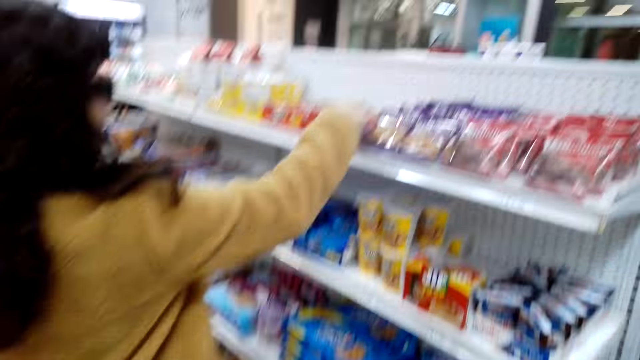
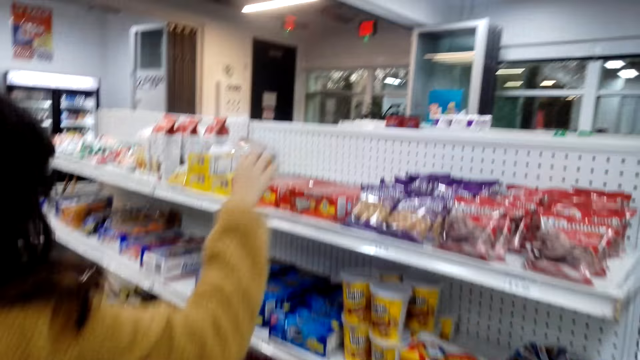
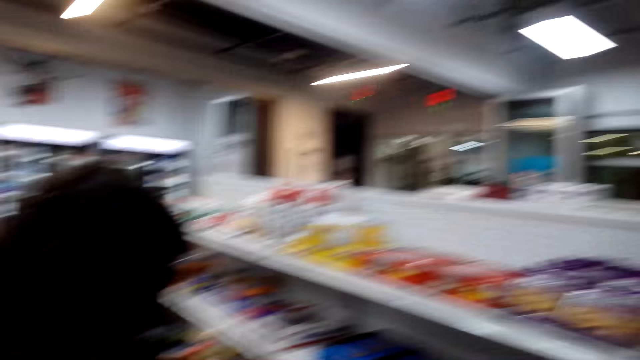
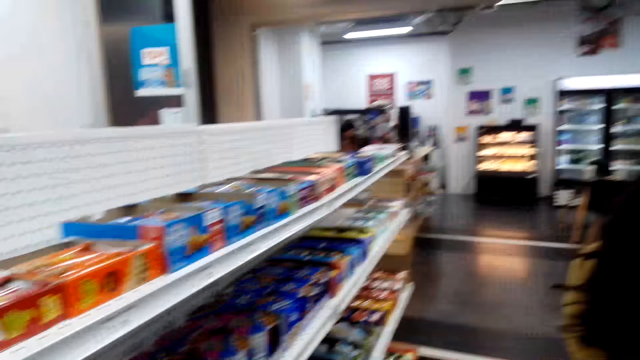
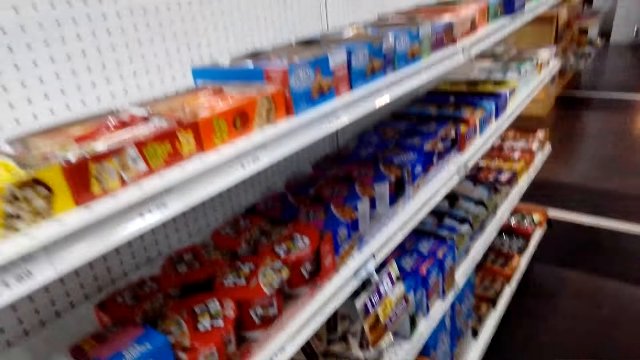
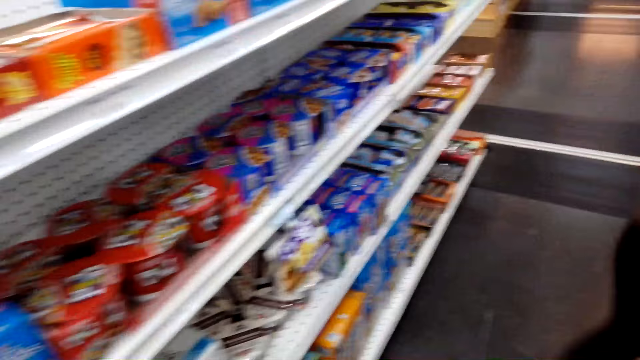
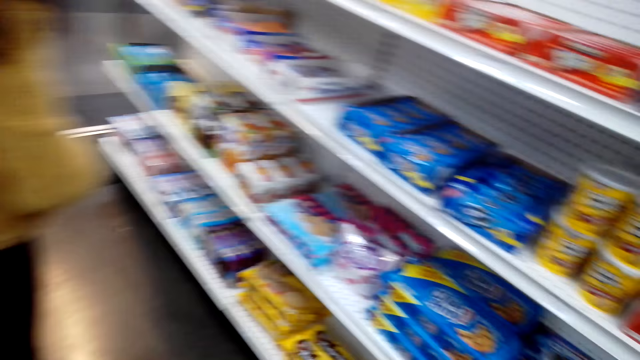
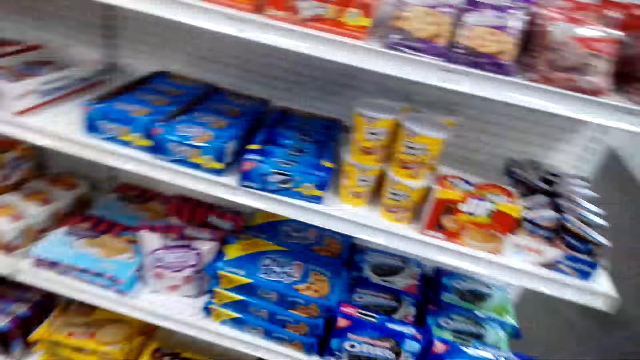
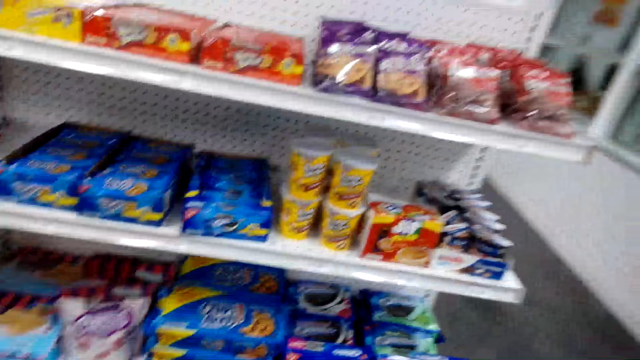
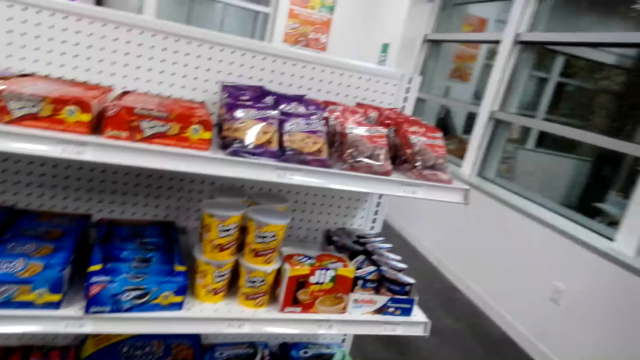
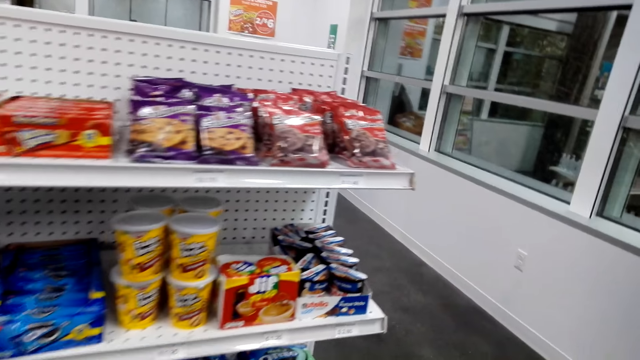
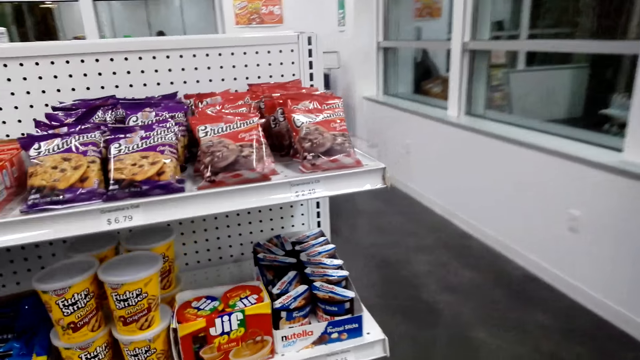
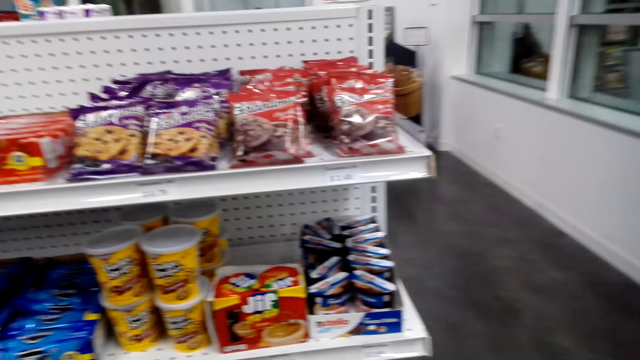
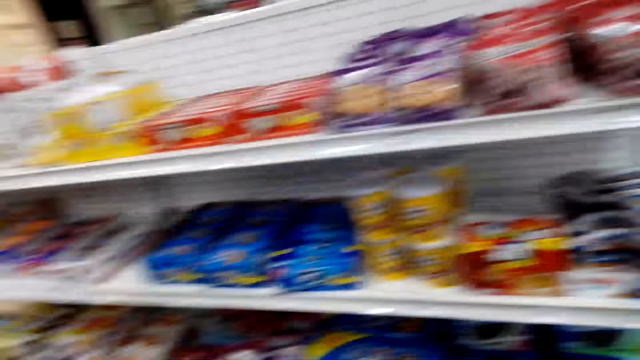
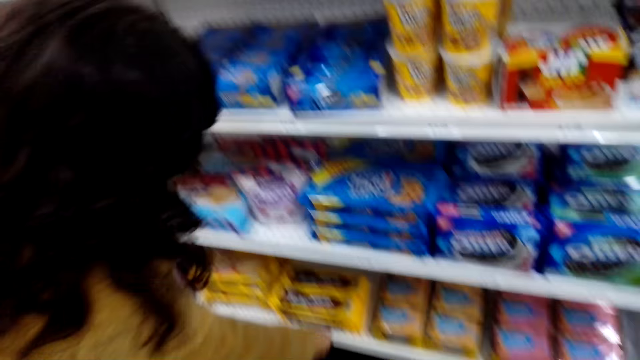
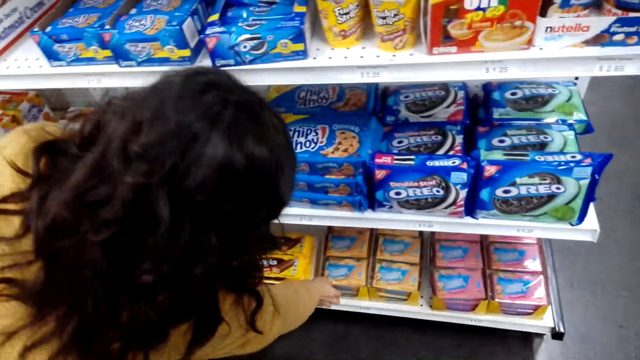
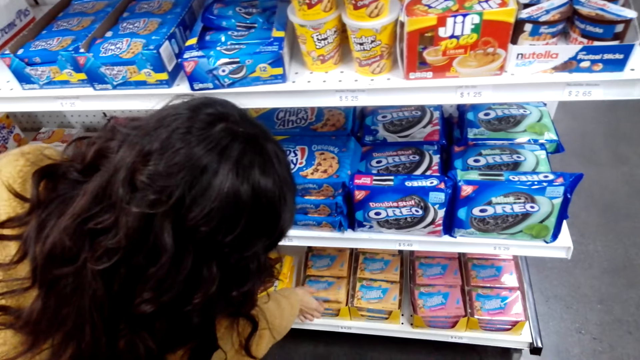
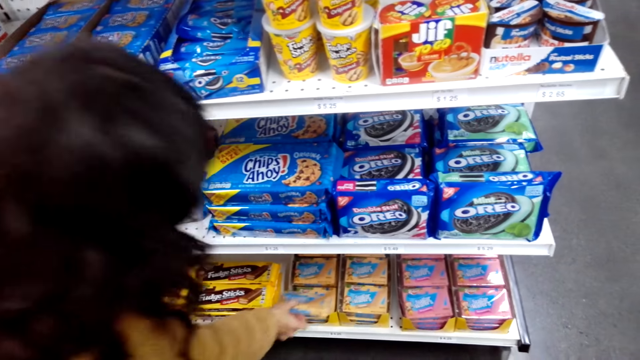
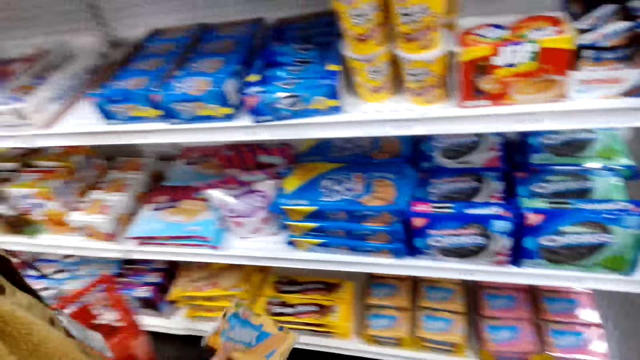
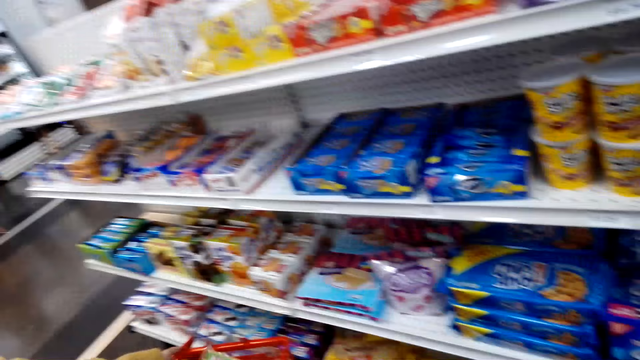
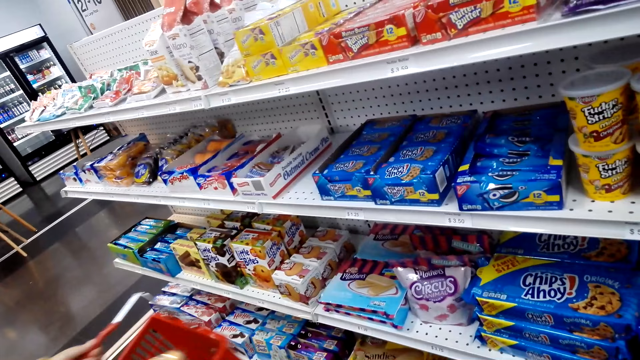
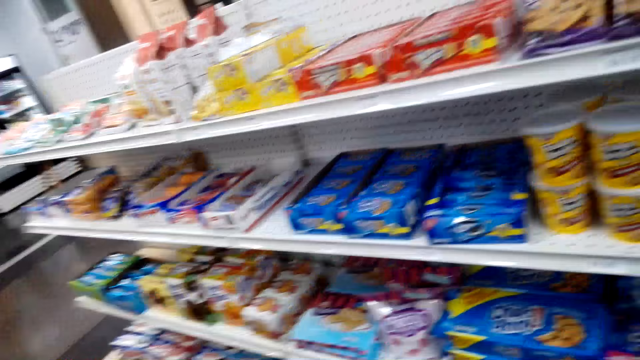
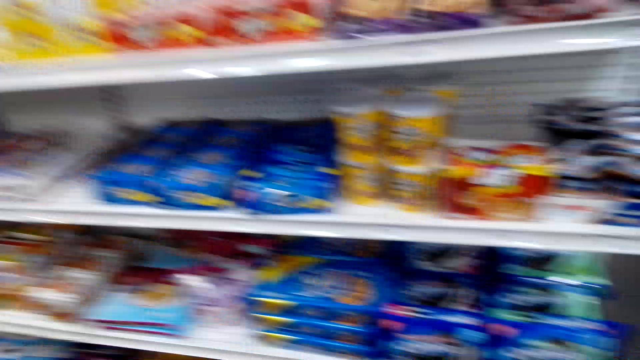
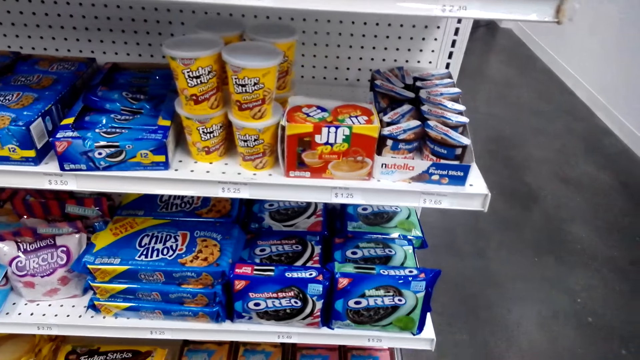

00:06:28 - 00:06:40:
A lady picks an item. The camera wearer looks around the shelf. The lady picks an item.

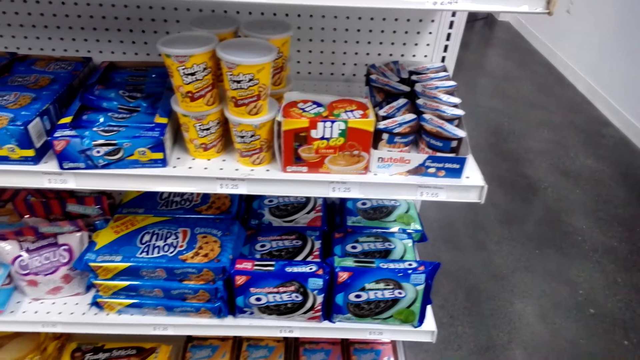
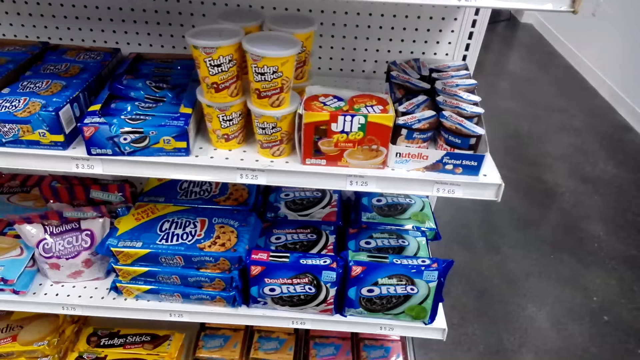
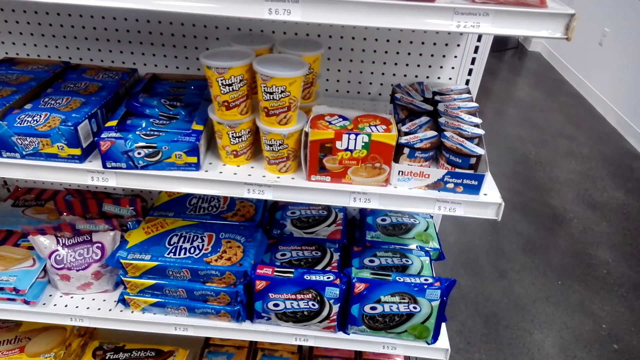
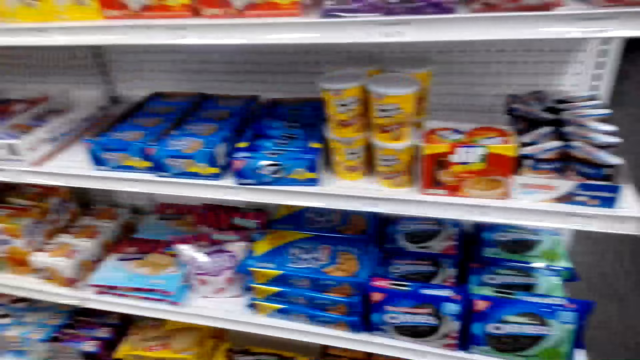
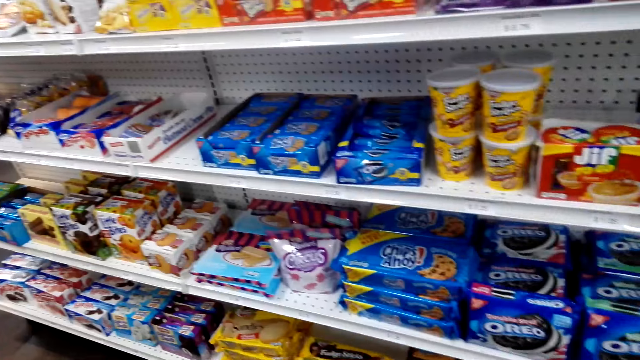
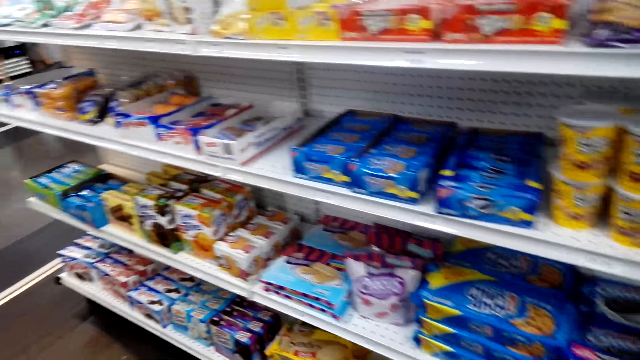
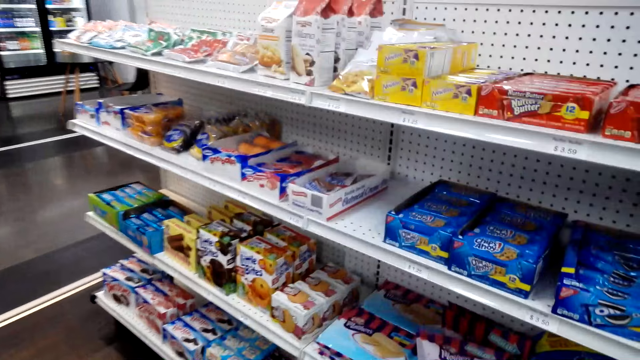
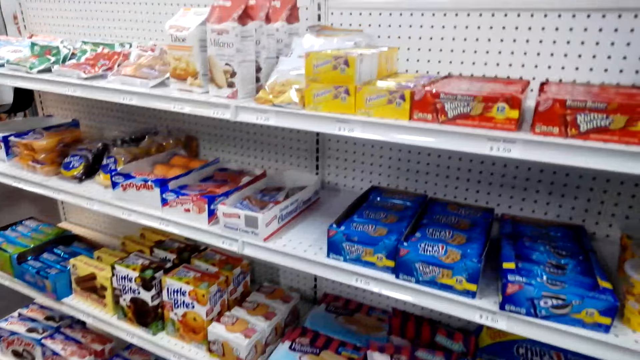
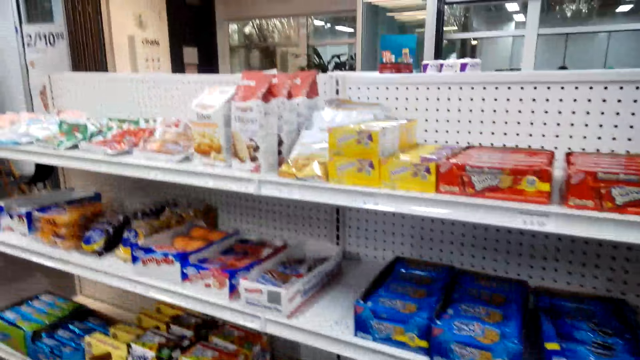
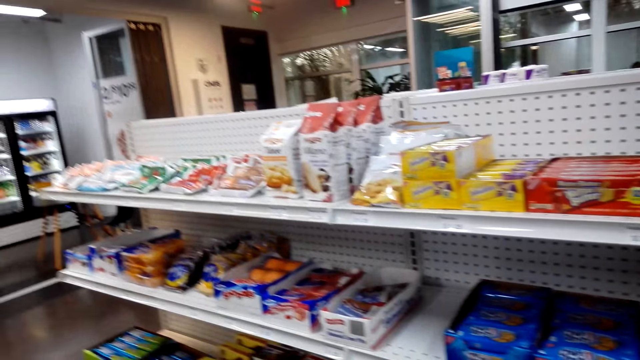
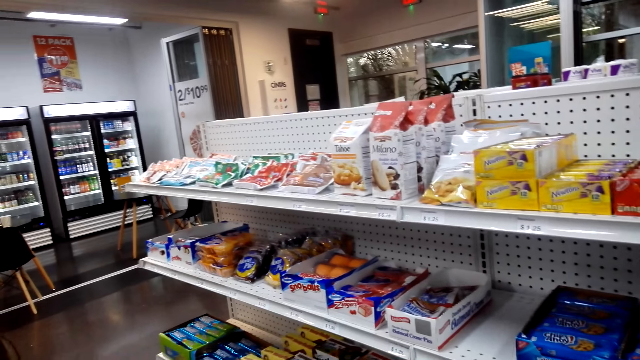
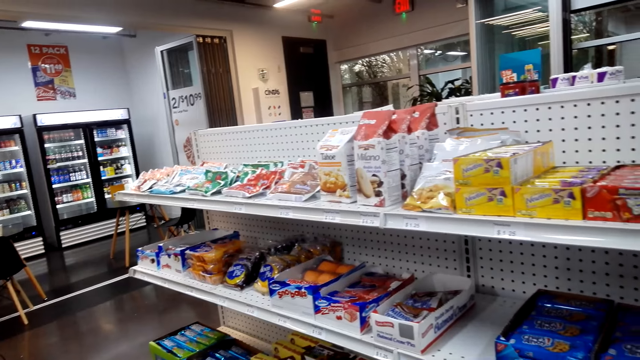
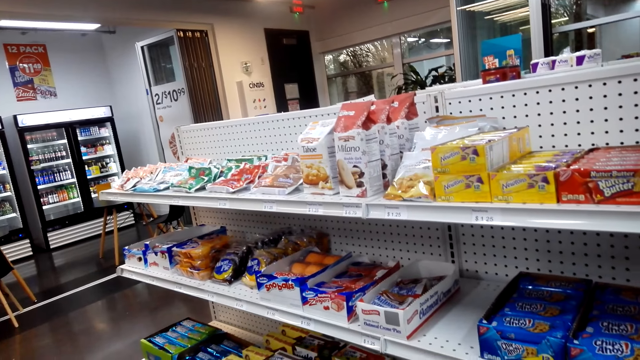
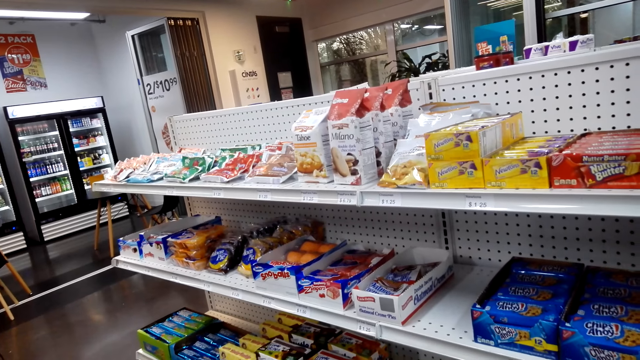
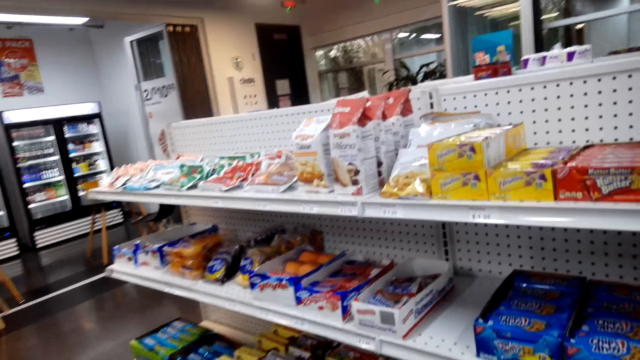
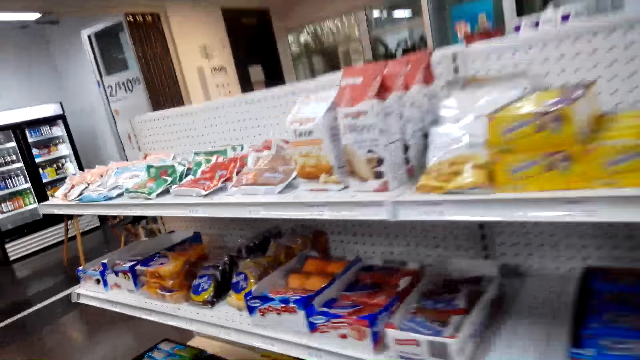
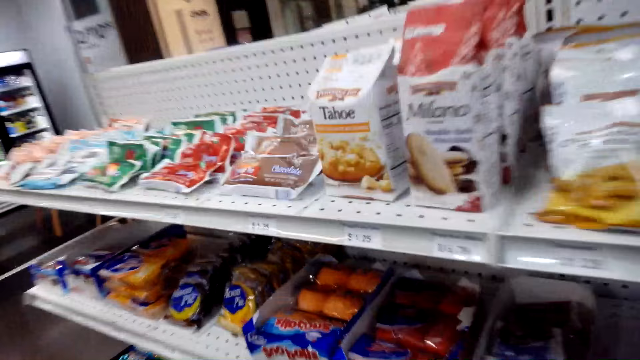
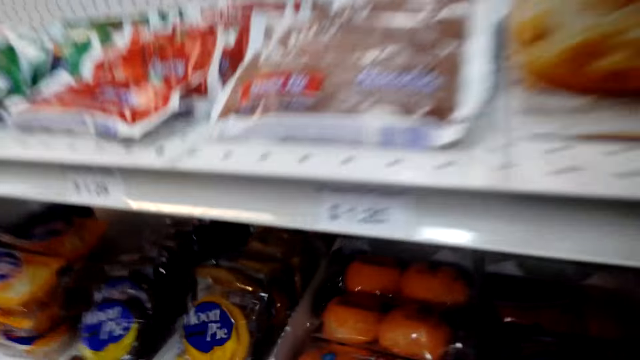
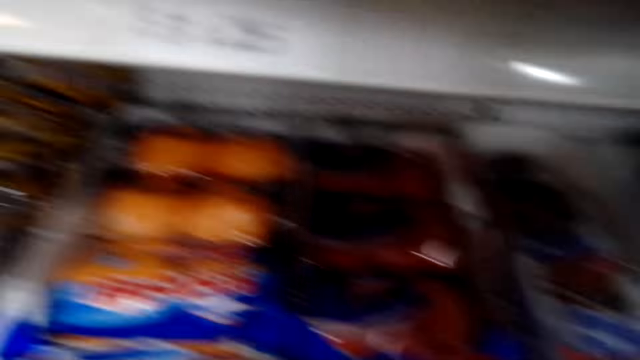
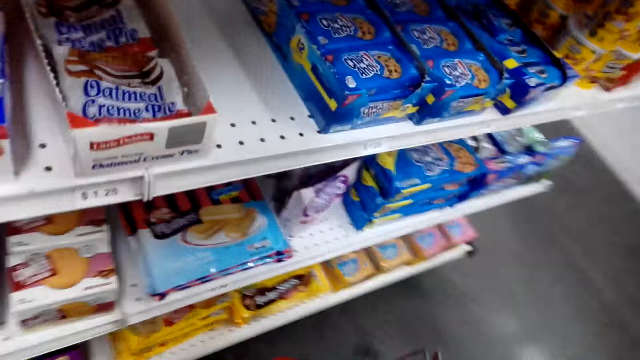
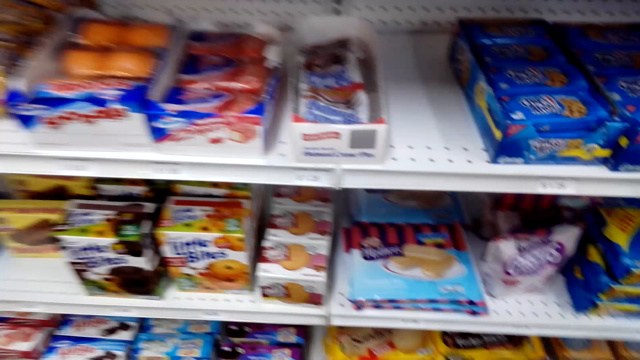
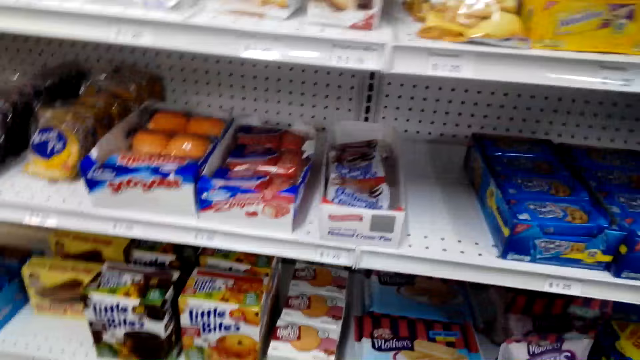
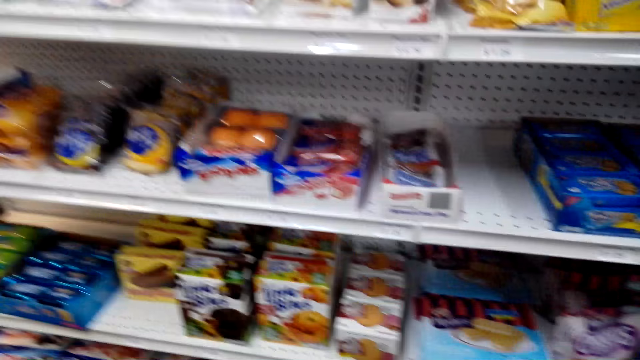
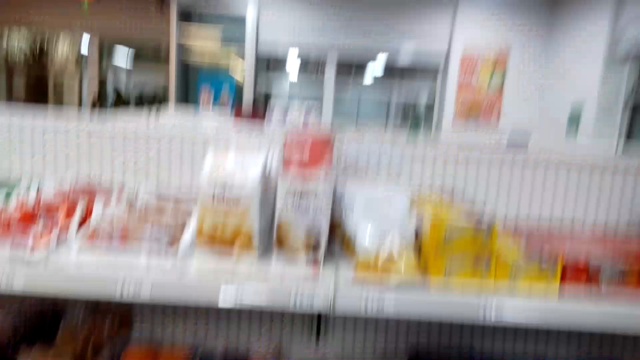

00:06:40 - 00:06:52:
The camera wearer talks to the lady.
